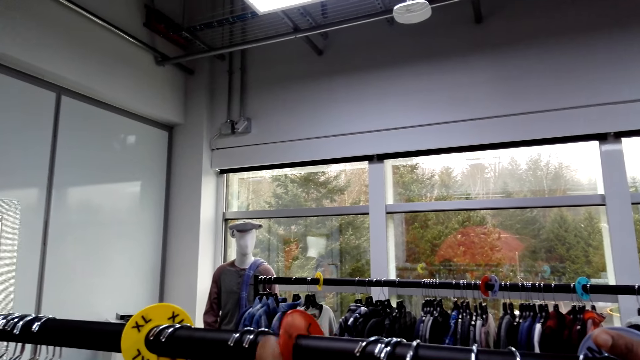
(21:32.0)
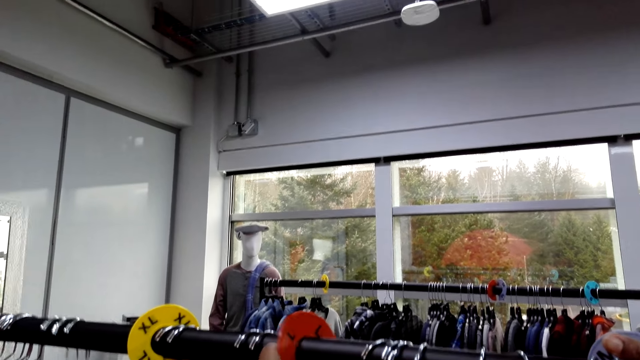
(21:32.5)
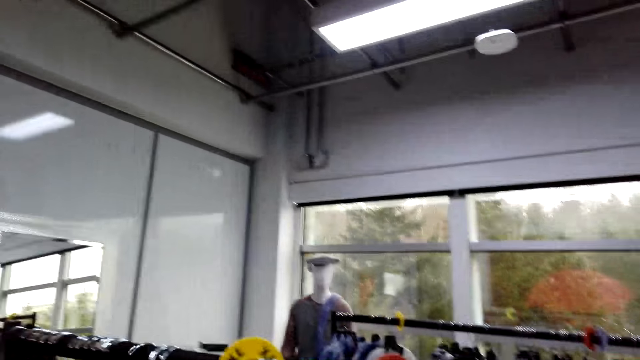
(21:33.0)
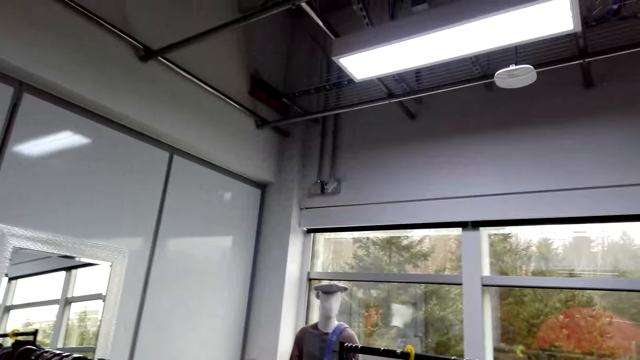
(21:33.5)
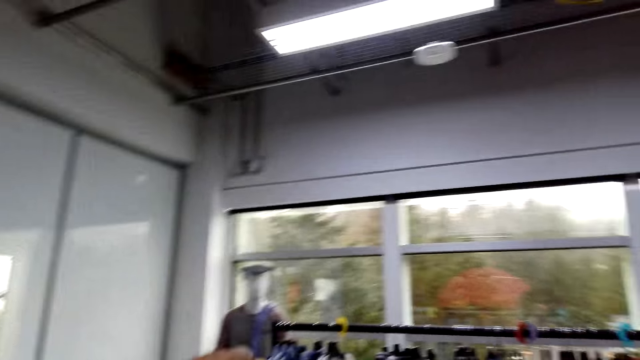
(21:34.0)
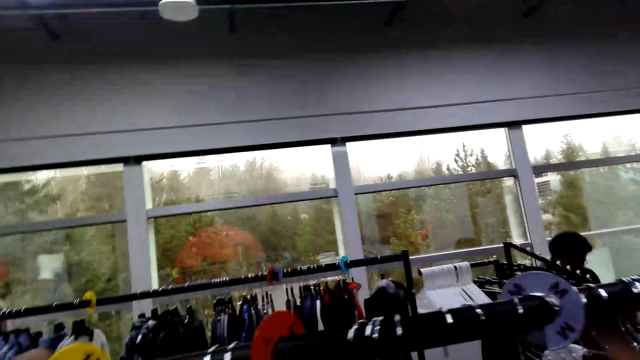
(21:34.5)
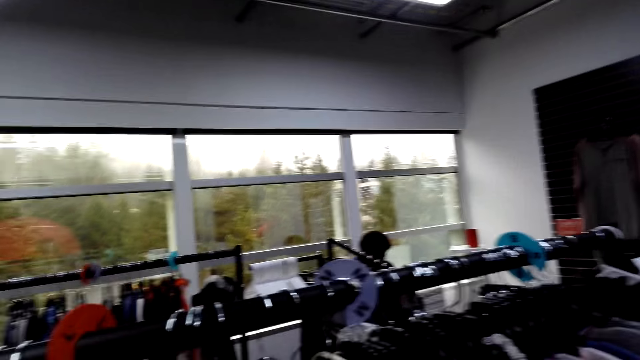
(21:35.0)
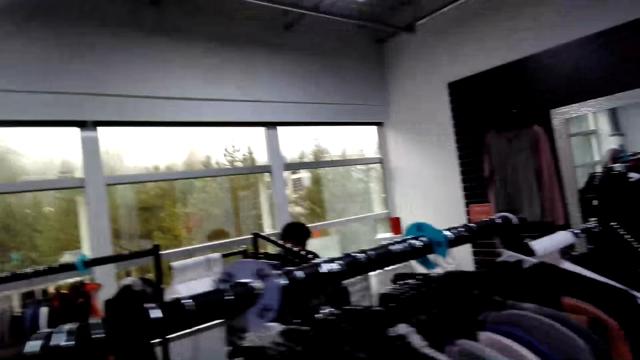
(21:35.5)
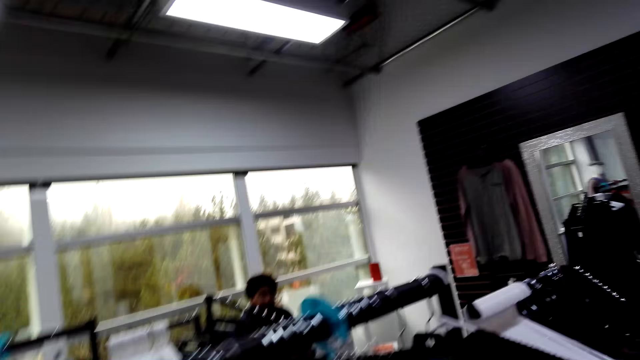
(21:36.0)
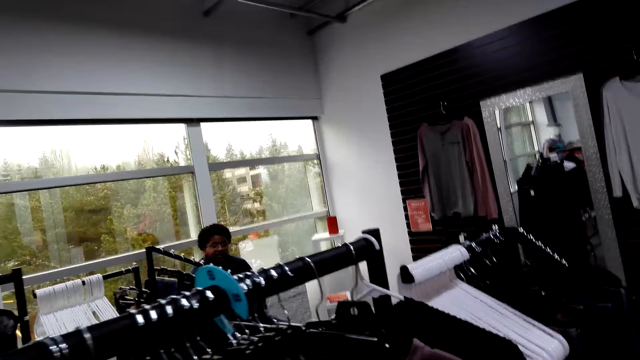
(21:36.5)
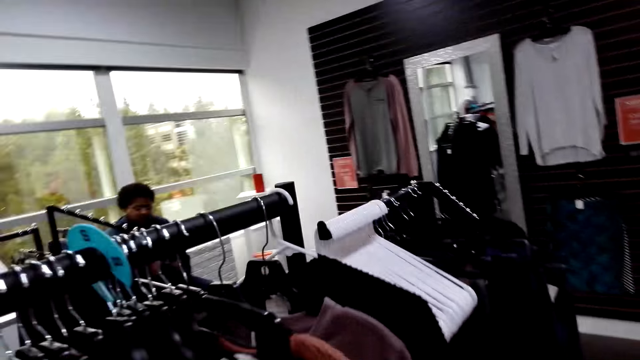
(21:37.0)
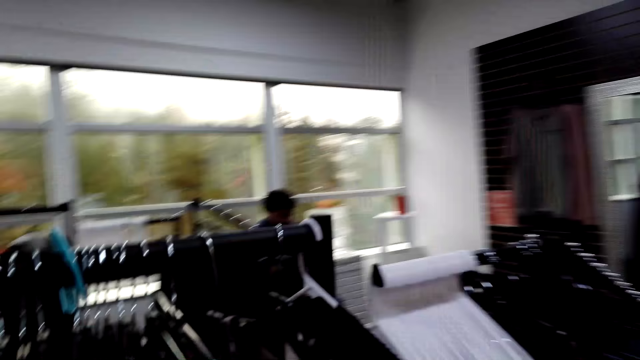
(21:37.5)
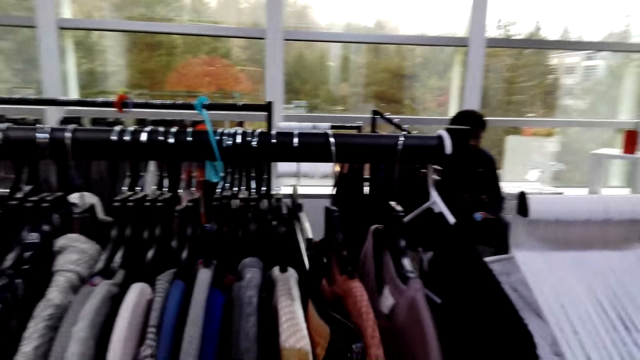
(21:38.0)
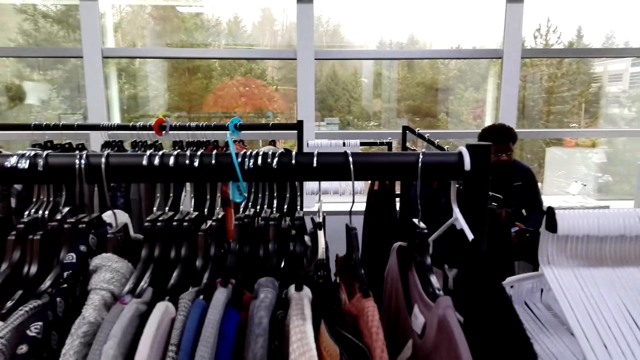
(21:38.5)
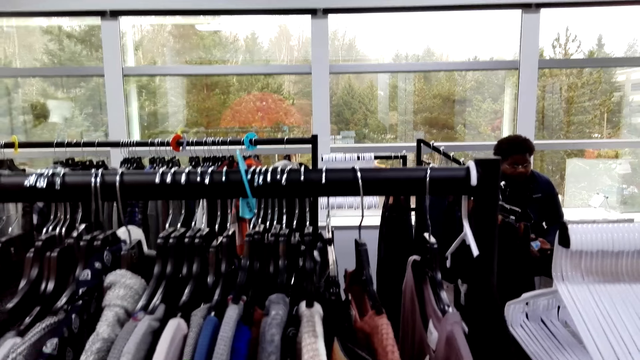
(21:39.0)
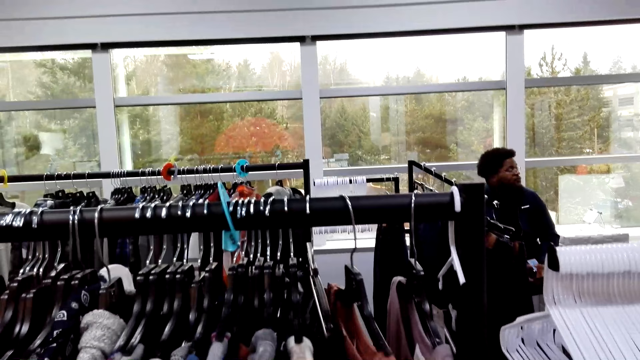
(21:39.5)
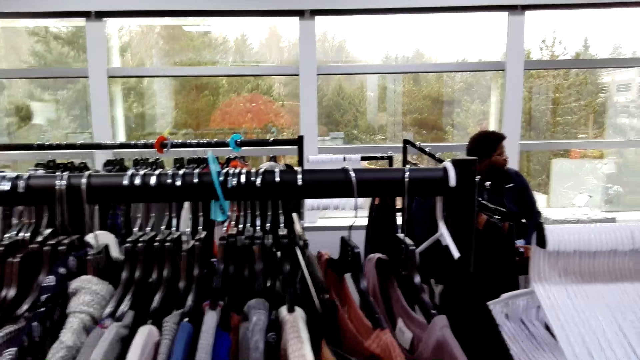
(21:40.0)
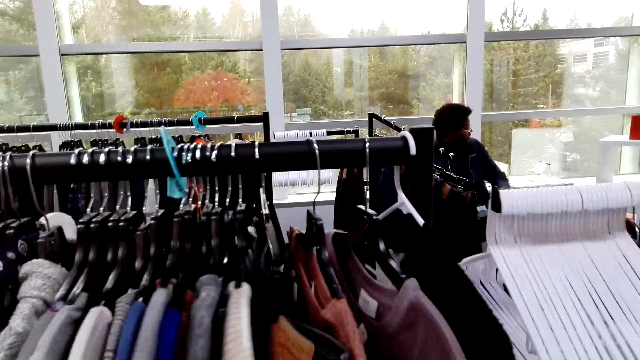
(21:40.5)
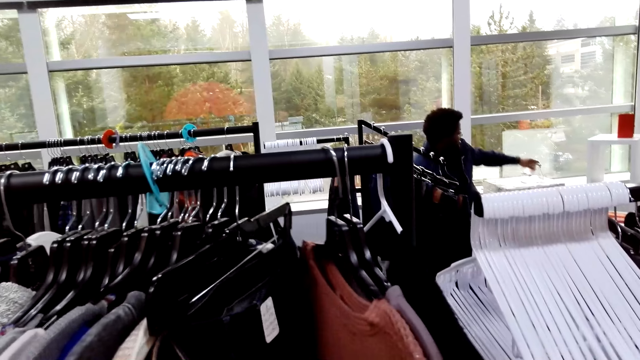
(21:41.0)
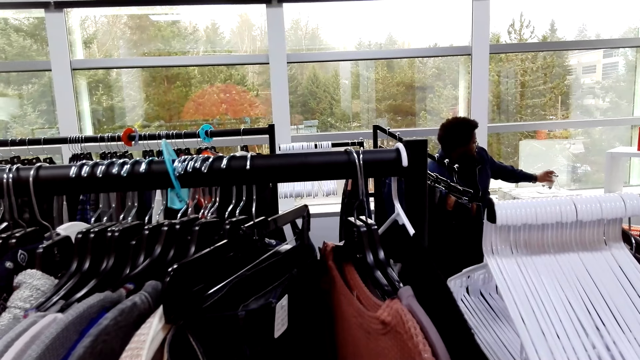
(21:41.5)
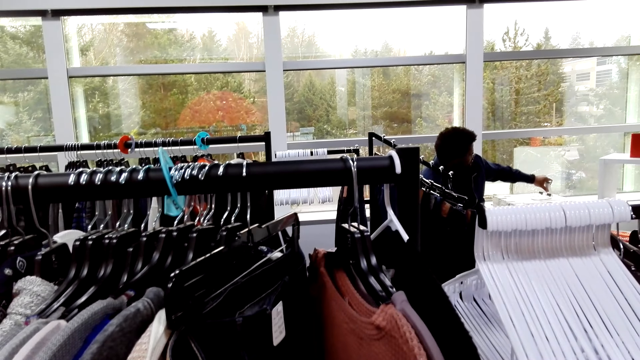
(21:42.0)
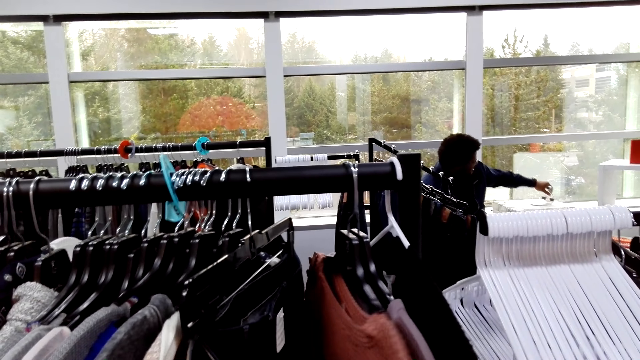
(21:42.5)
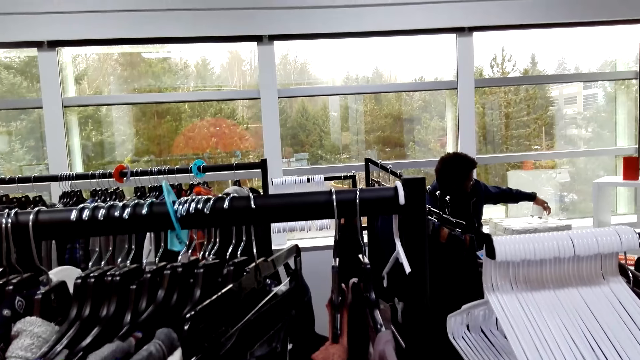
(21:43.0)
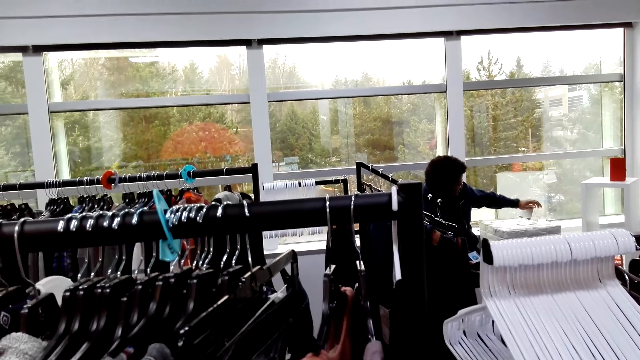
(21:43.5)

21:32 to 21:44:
A man talks to the camera wearer. The camera wearer walks. They stop walking. The man gestures with his hand.

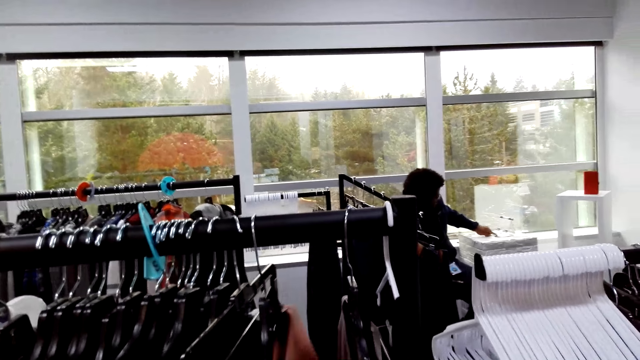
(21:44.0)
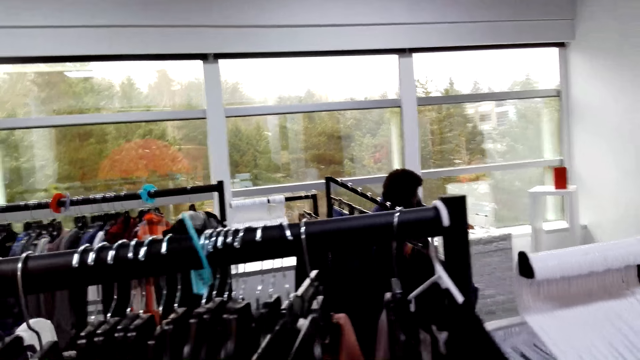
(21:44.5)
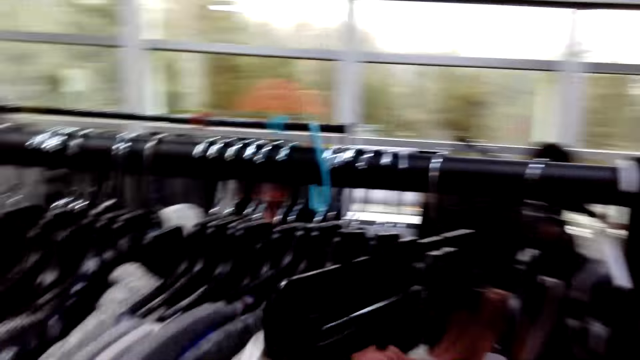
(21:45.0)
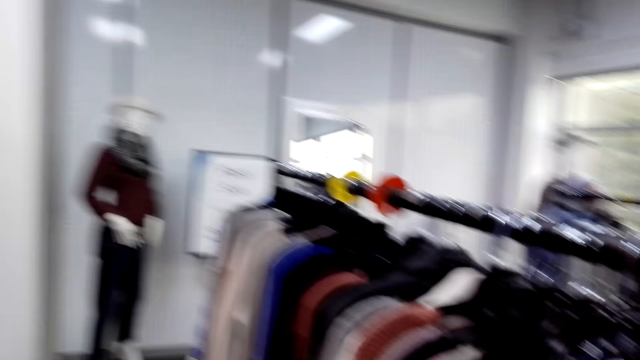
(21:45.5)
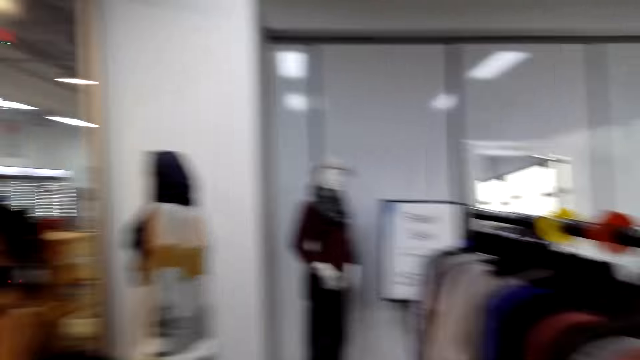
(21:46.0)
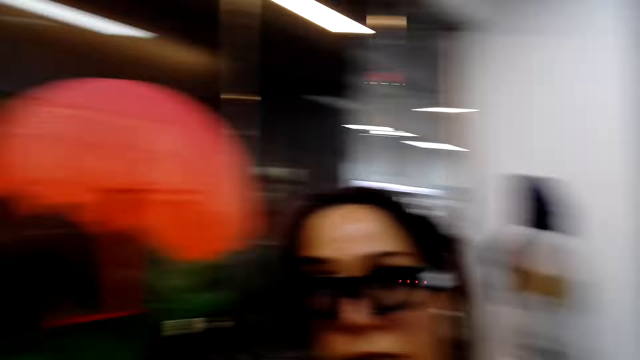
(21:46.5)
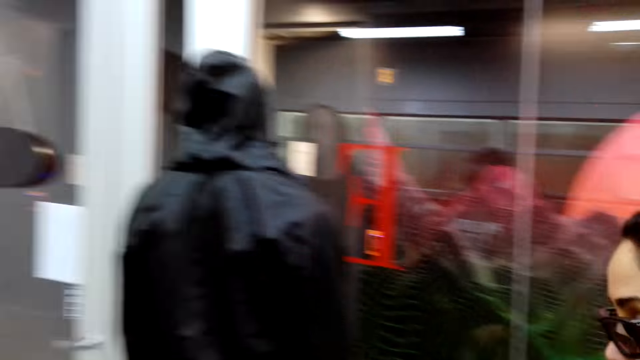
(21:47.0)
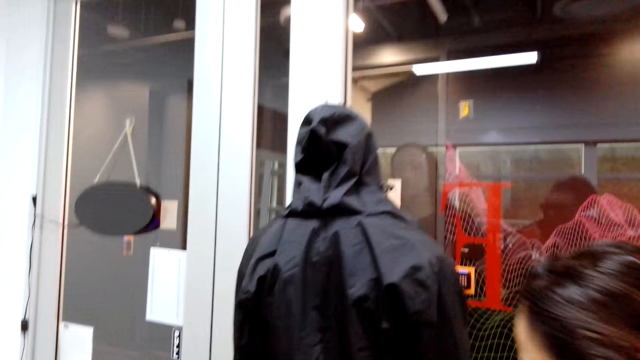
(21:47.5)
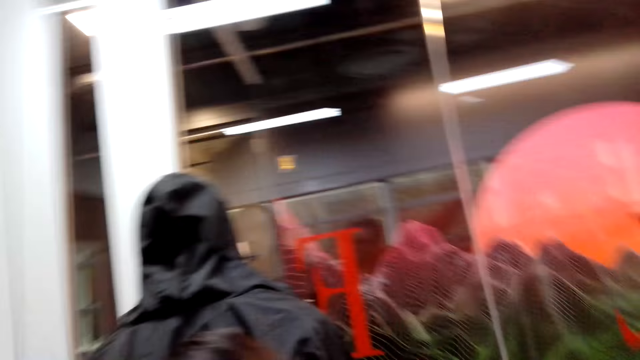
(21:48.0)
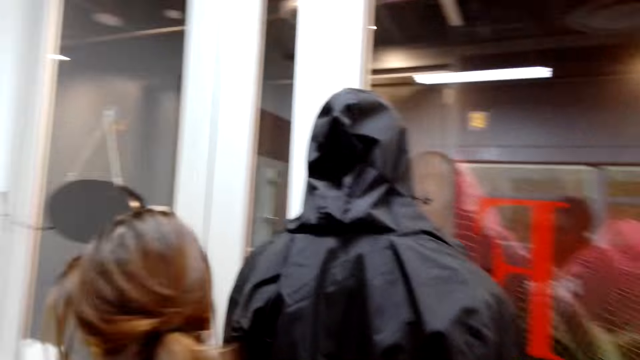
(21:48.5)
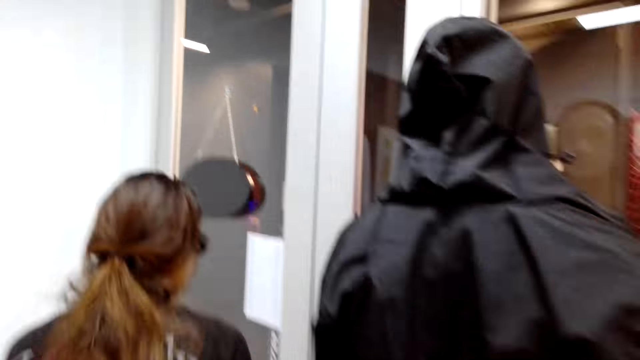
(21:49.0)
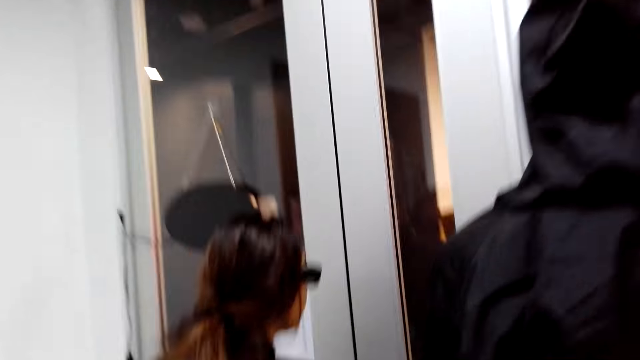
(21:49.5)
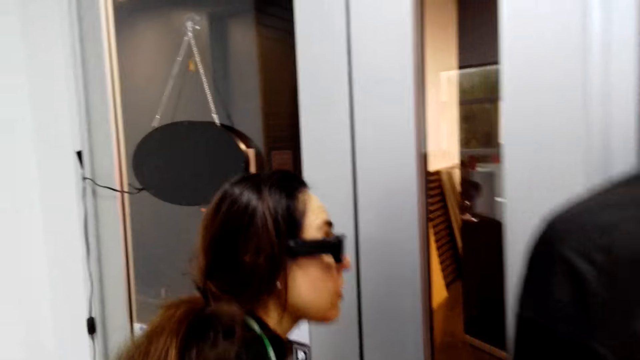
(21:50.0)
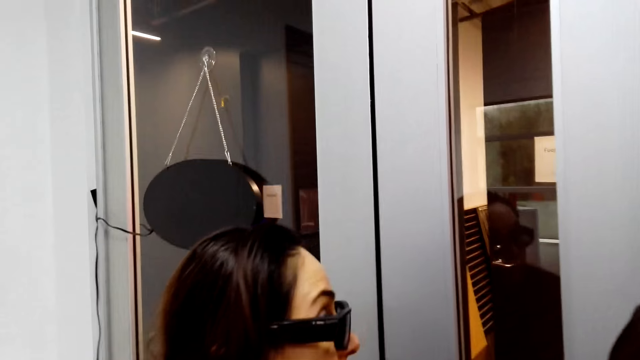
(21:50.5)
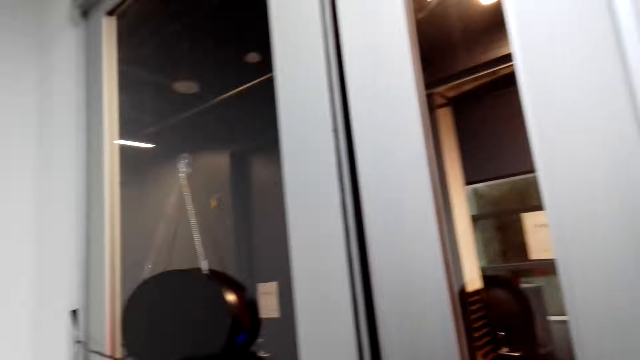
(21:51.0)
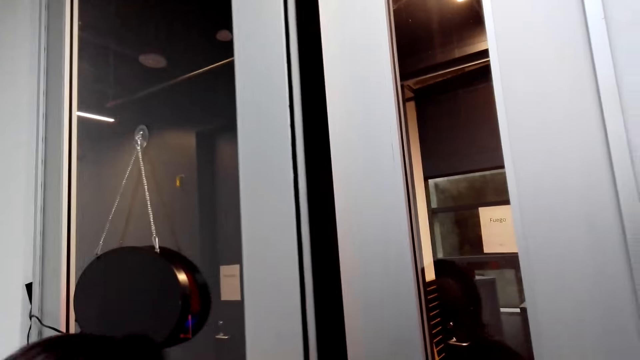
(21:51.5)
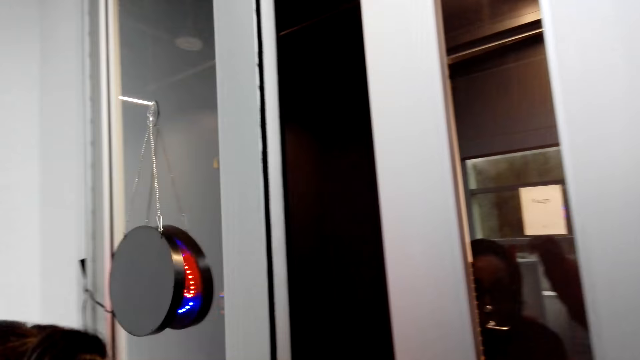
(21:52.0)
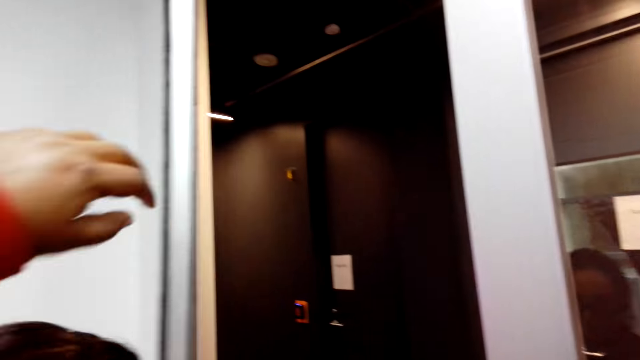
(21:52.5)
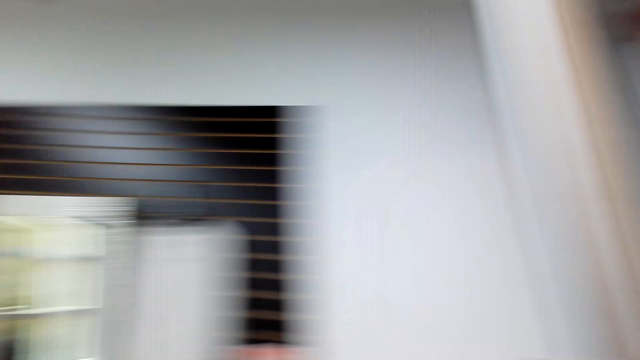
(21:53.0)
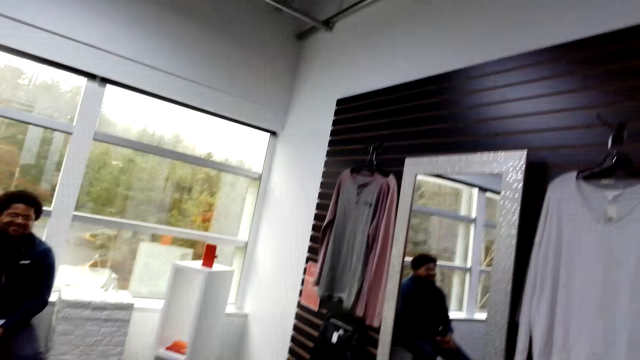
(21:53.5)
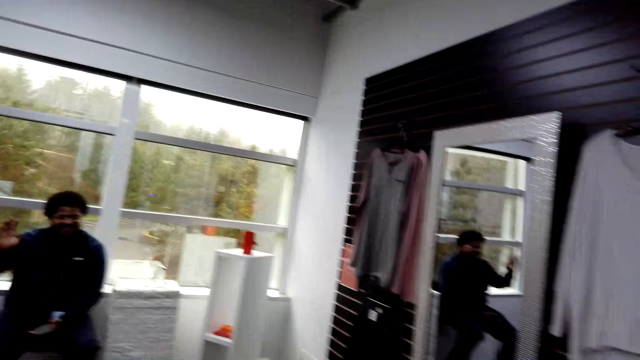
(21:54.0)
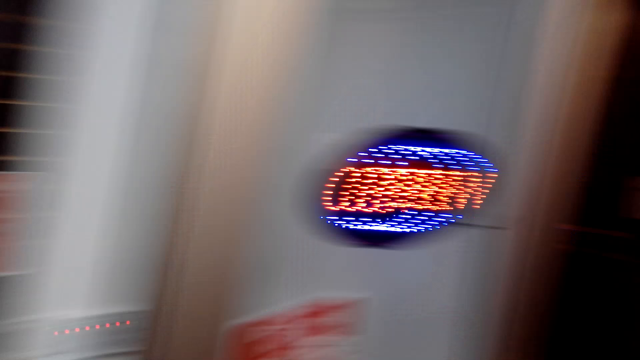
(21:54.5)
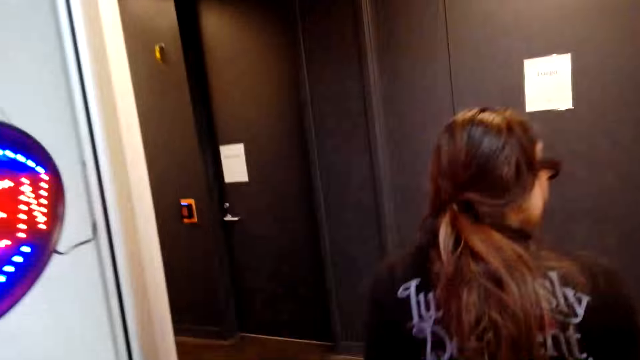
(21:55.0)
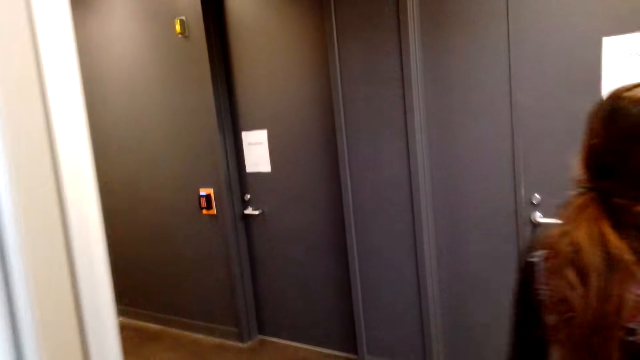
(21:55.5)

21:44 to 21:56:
The camera wearer looks on the other side. He looks around. He walks beside the woman. The woman opens the door. The camera wearer lifts his hand. He looks at the man and talks to the man. The man gestures with his hand.
